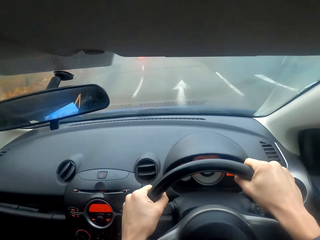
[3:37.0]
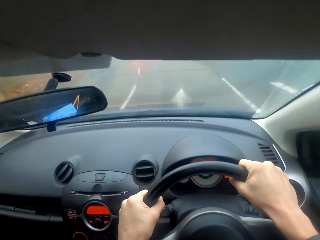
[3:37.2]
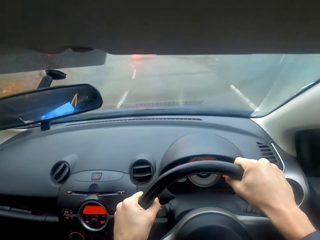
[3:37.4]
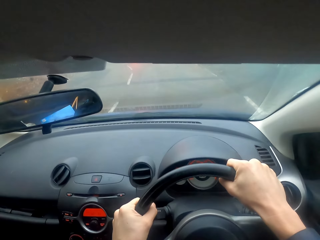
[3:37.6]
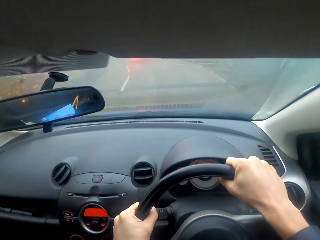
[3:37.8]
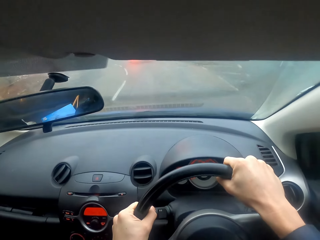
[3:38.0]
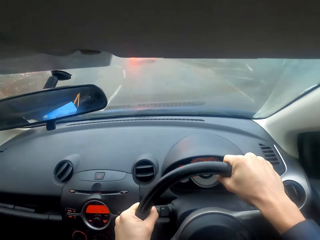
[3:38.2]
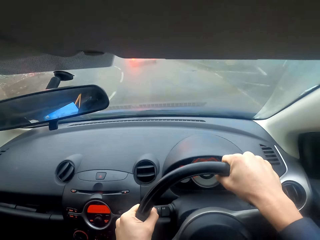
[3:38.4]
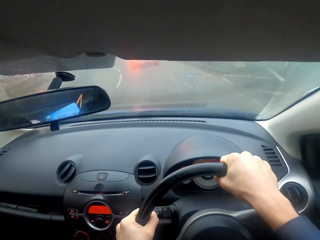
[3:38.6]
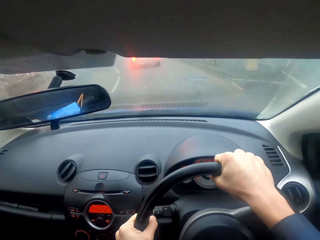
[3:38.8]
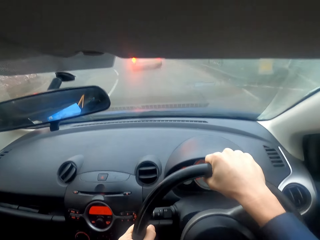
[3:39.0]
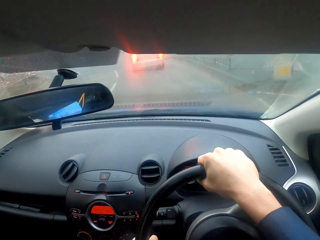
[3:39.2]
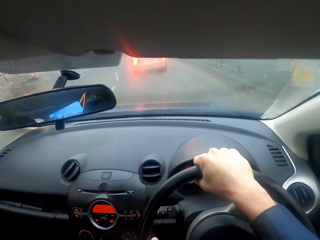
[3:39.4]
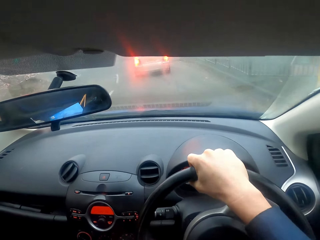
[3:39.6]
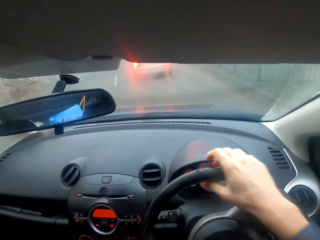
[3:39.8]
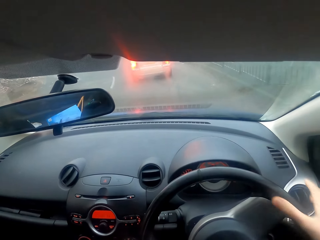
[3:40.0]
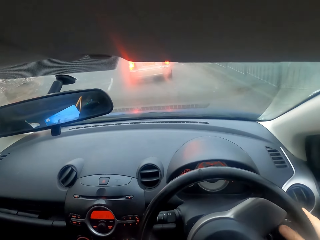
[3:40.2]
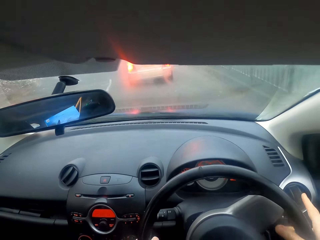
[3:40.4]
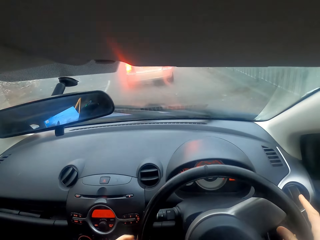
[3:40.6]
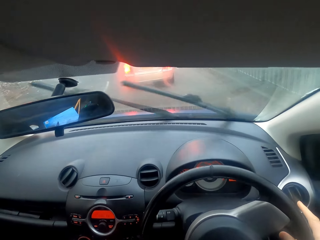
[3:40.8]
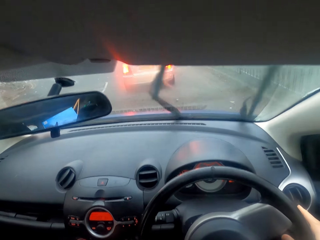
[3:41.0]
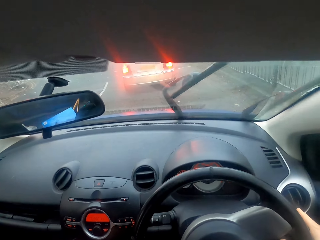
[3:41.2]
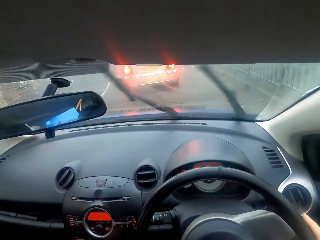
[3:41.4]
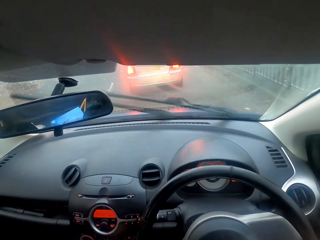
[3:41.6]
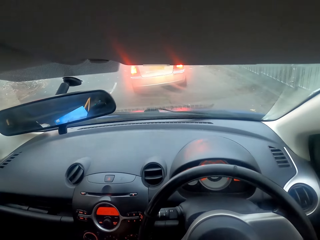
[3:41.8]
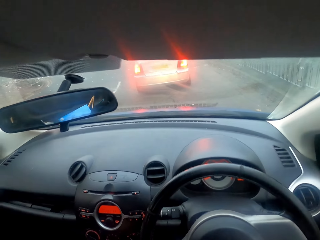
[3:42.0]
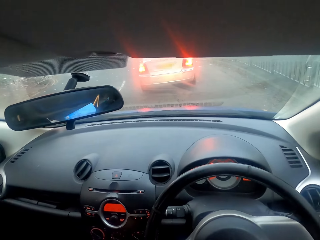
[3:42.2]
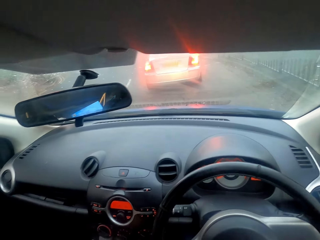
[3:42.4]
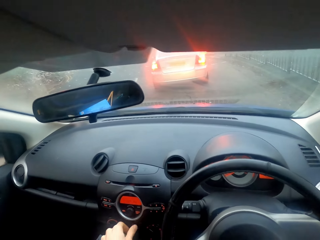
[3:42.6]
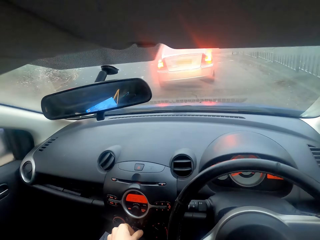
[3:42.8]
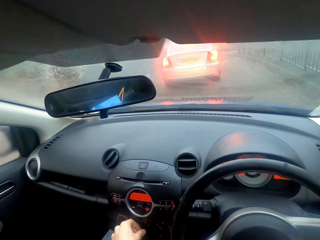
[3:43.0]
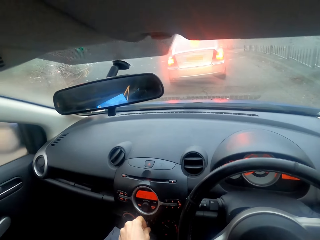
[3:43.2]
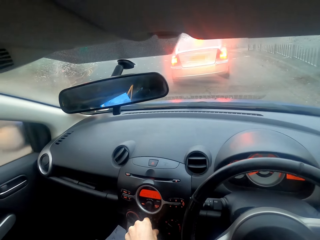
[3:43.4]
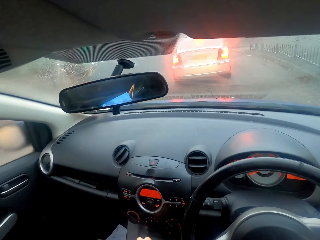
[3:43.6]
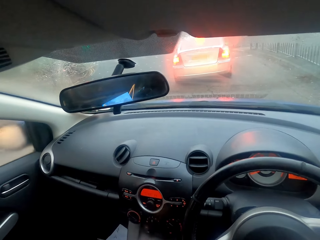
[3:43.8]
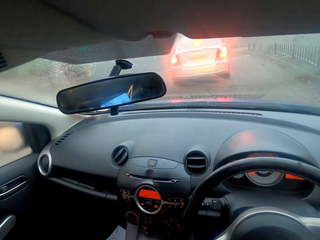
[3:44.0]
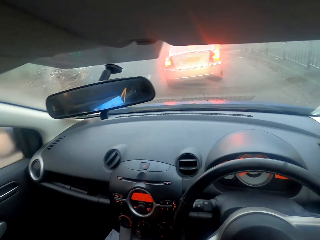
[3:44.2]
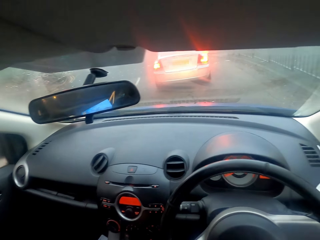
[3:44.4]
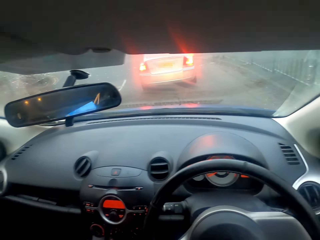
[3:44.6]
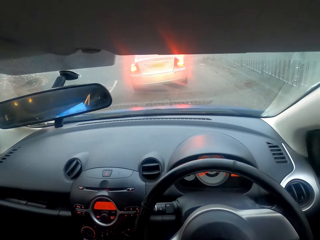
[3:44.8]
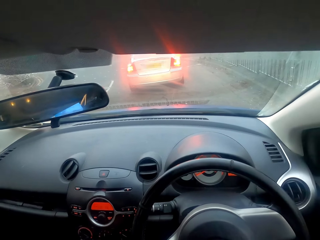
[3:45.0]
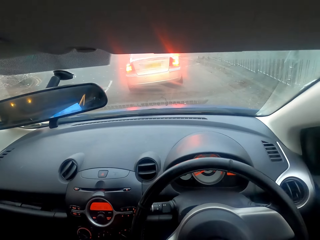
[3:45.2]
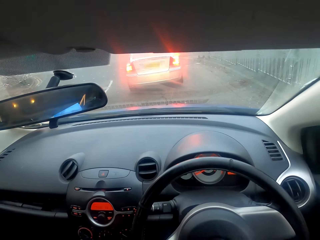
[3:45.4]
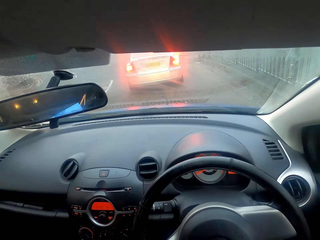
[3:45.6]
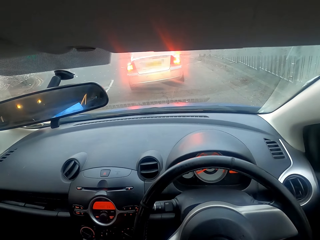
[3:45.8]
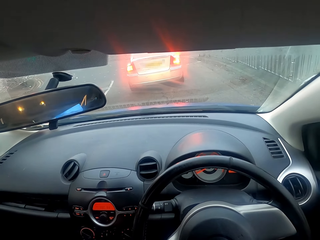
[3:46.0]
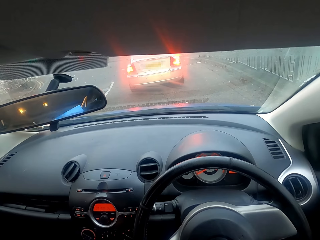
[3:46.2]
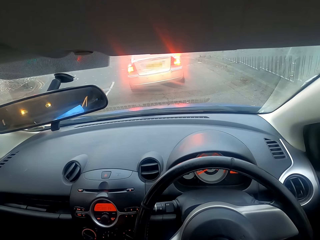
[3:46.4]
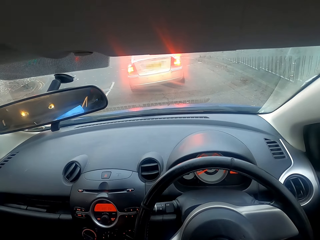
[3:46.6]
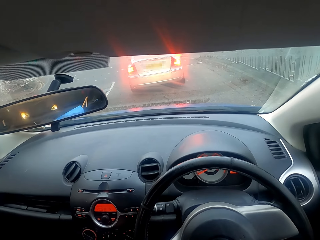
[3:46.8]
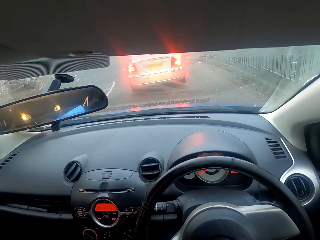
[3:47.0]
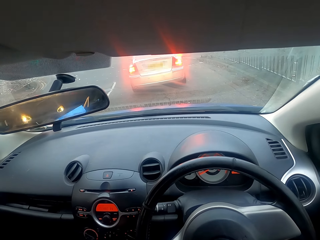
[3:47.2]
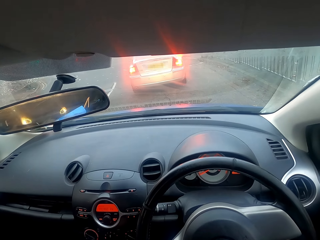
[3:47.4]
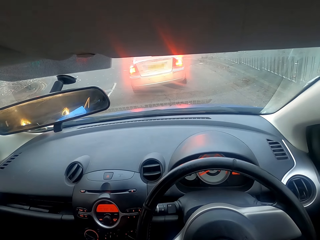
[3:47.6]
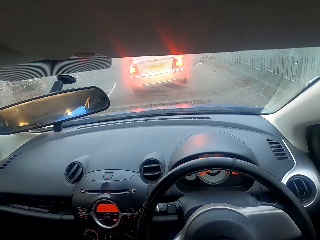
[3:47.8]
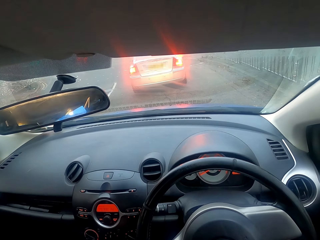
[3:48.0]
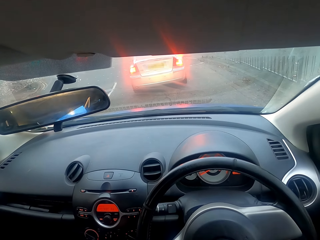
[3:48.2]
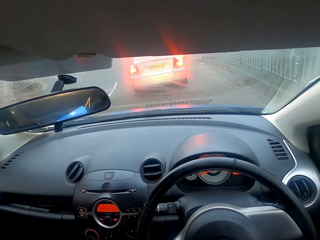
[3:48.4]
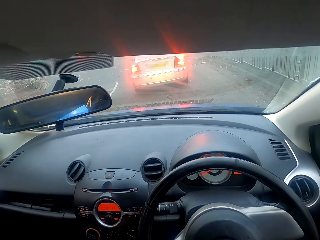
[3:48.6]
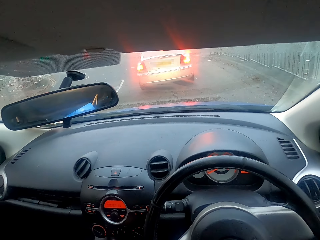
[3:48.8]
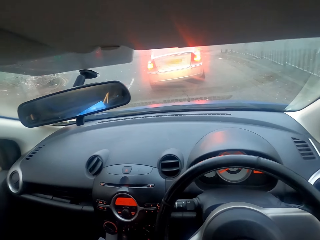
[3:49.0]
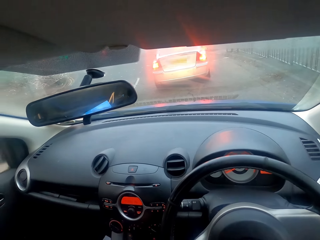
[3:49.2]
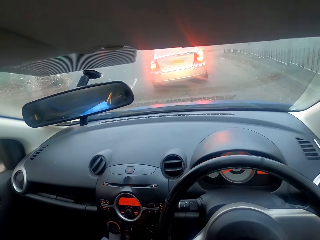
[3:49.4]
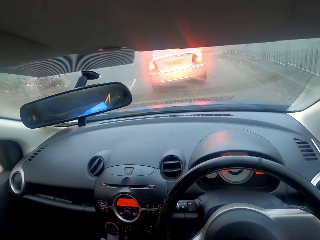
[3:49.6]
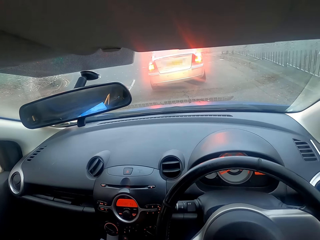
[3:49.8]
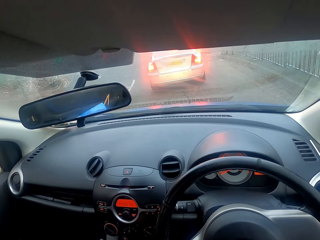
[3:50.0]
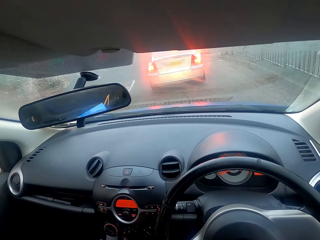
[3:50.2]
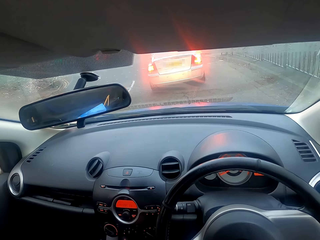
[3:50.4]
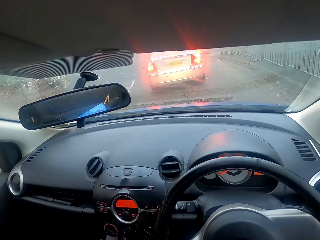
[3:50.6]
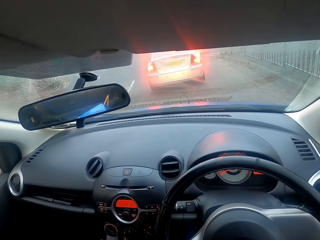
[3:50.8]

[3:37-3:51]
The camera wearer presses the windscreen wiper button. They stop the car. They adjust the car air conditioner knob switch. They stop the car.

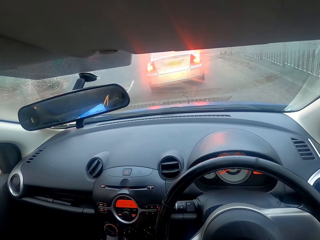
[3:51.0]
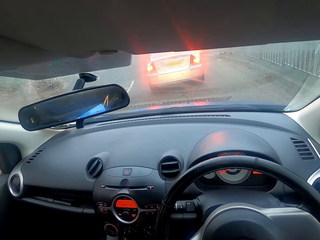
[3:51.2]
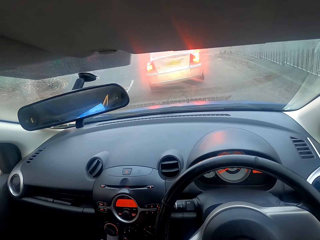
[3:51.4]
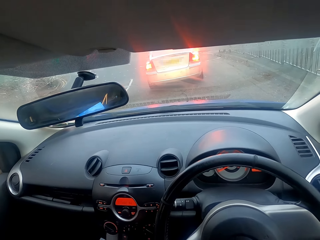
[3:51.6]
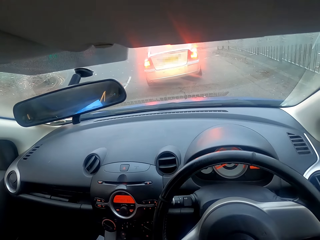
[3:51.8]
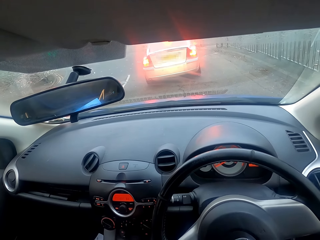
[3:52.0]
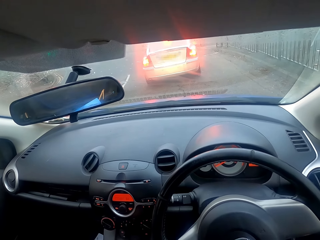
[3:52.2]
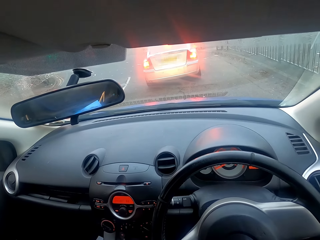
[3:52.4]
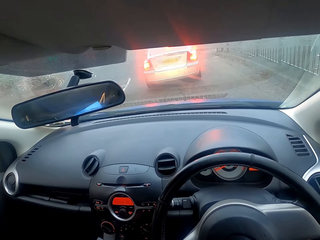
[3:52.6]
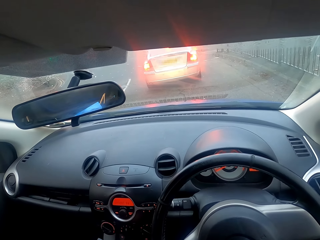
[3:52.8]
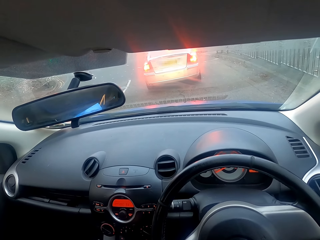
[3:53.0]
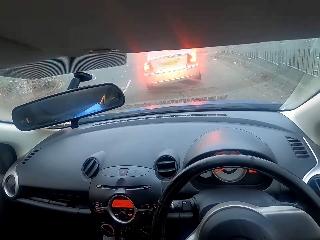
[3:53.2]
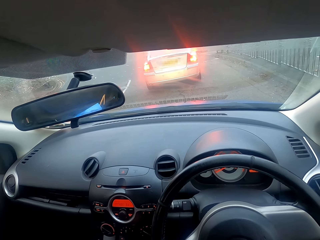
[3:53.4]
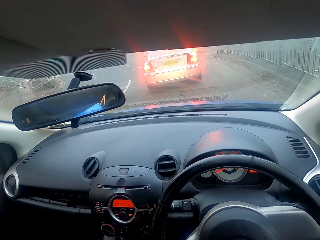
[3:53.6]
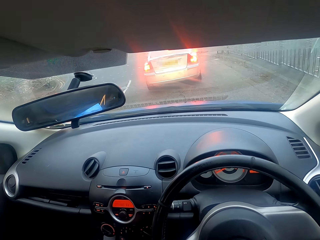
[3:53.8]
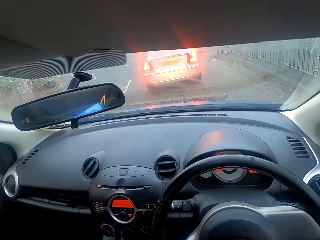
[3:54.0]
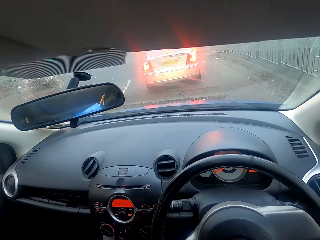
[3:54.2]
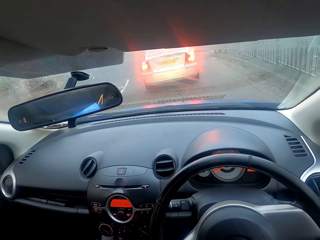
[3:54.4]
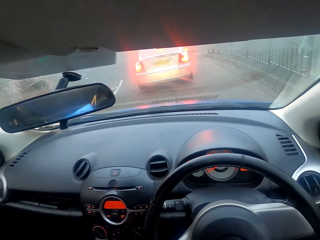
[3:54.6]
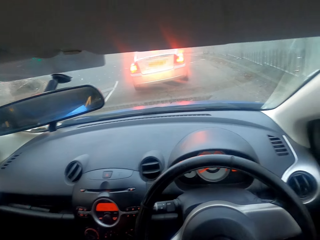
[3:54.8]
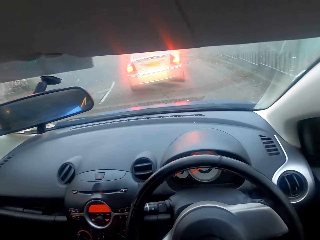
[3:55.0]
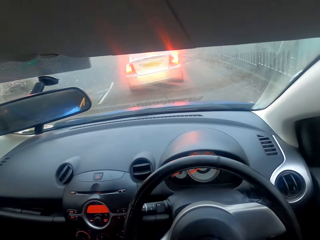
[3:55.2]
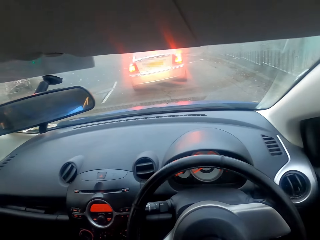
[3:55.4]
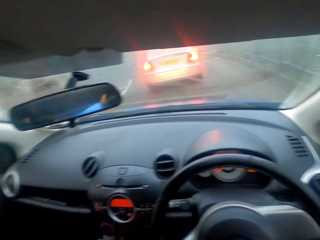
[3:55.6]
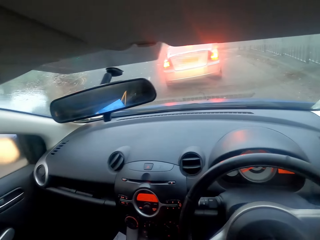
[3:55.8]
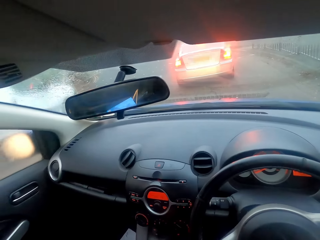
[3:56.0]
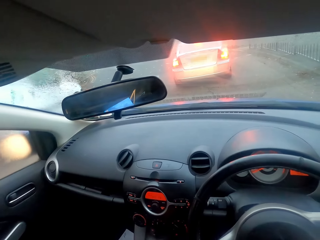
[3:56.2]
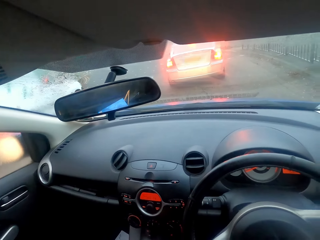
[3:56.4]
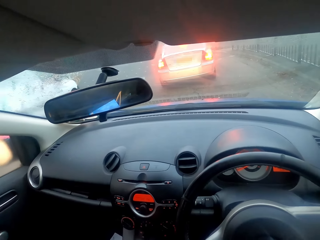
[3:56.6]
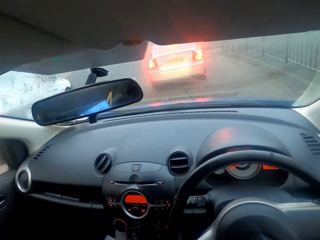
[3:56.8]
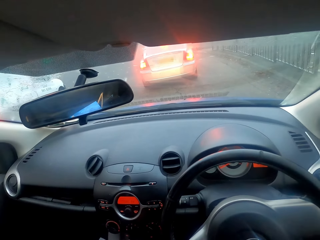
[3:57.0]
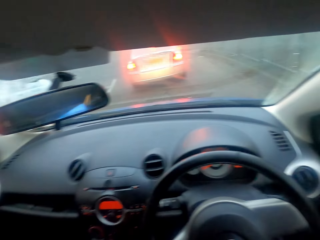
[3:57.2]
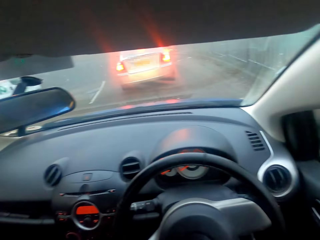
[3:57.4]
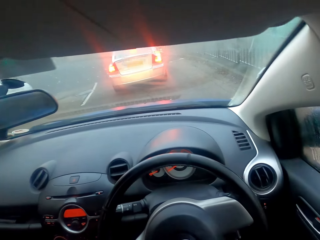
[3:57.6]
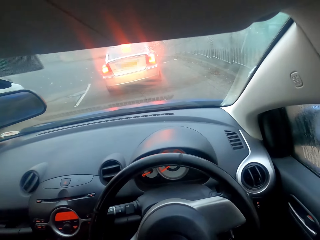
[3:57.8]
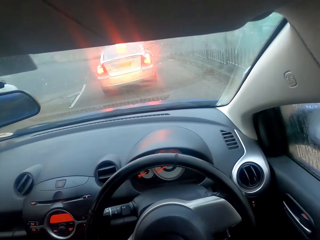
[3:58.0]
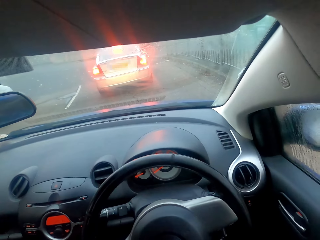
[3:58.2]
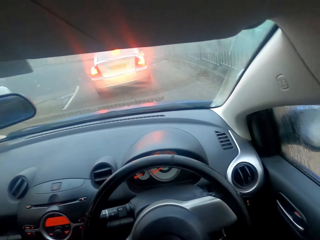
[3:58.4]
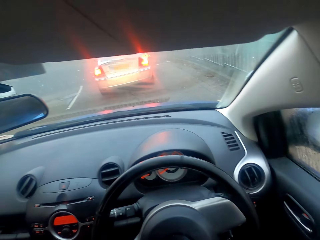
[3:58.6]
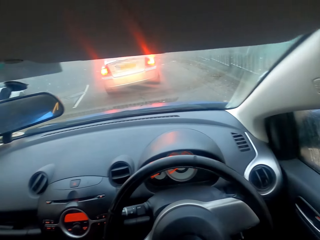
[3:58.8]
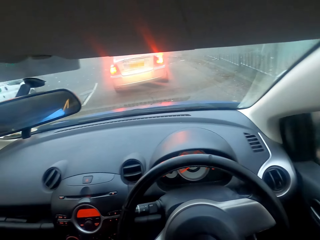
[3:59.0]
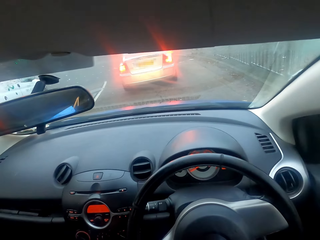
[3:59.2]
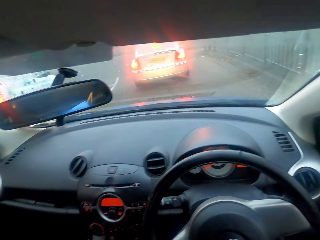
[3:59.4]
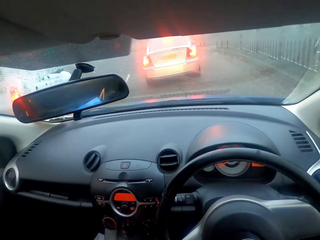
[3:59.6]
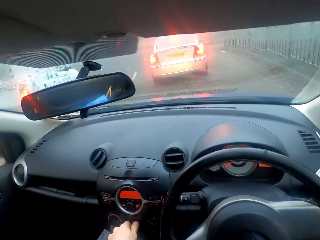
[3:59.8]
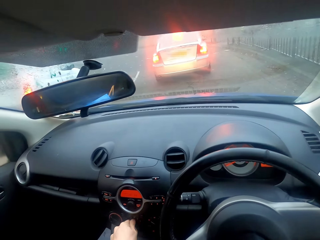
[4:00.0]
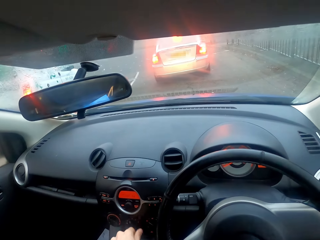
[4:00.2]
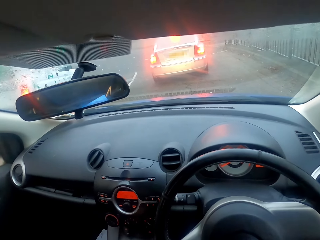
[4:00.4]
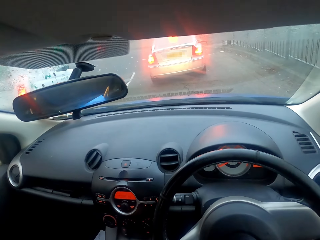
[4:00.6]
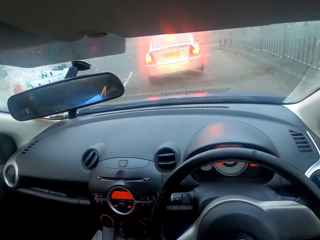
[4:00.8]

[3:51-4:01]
The camera wearer adjusts the car air conditioner knob switch.
